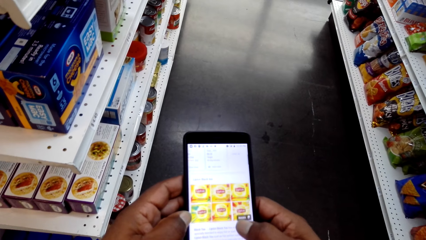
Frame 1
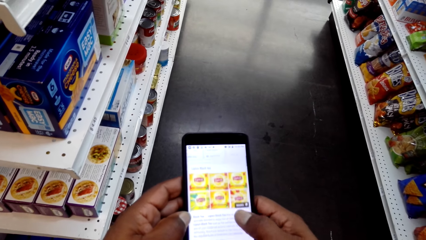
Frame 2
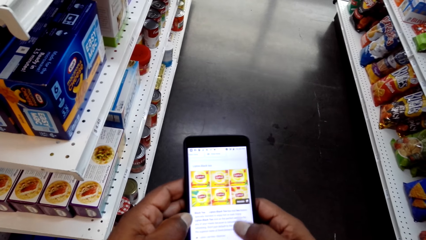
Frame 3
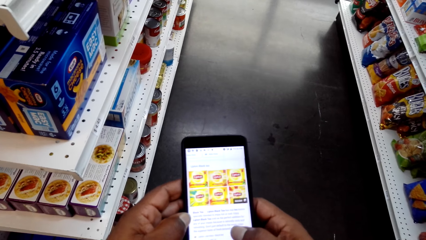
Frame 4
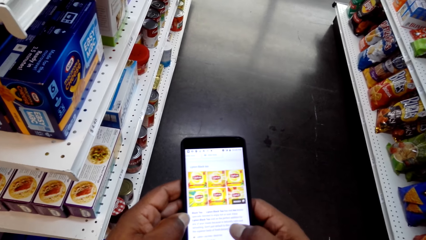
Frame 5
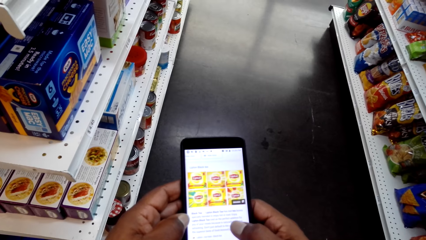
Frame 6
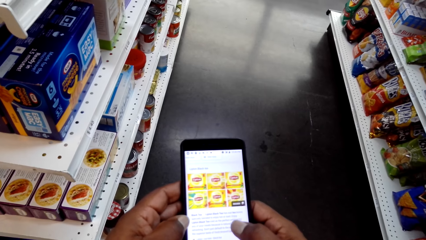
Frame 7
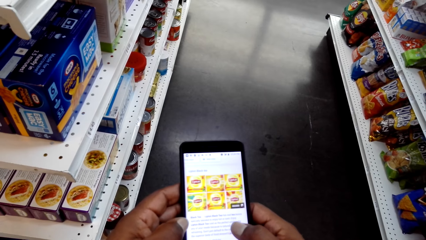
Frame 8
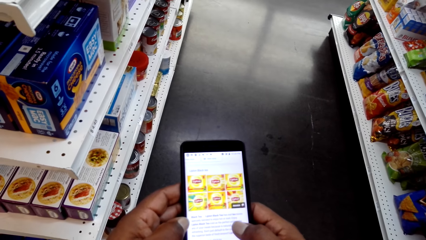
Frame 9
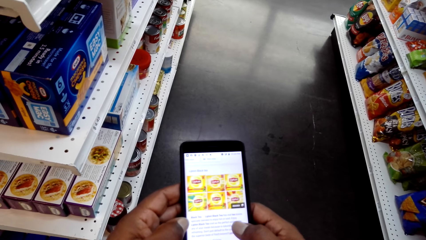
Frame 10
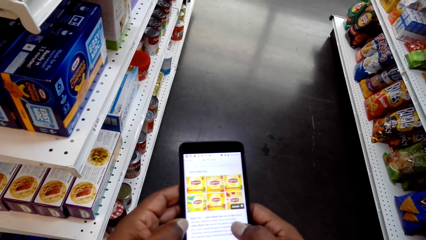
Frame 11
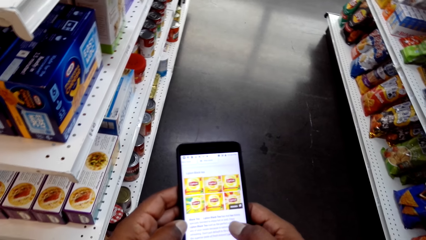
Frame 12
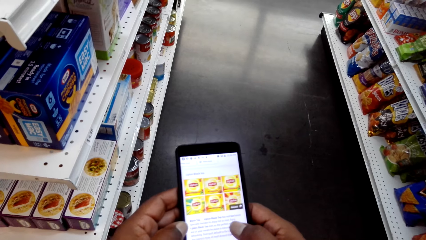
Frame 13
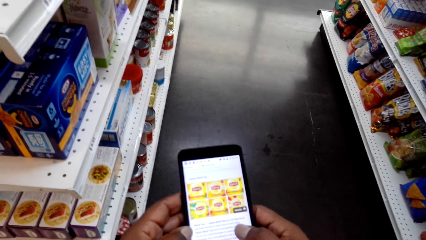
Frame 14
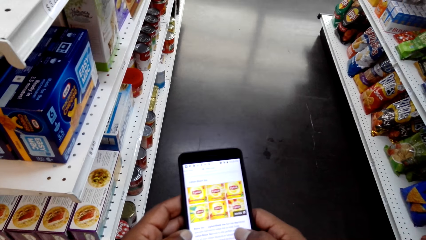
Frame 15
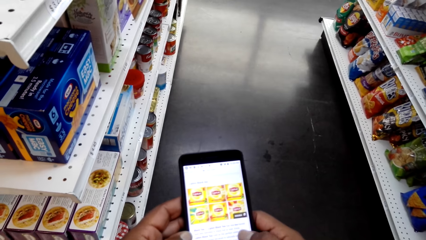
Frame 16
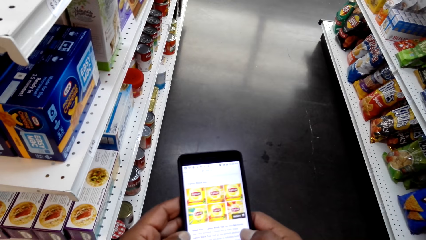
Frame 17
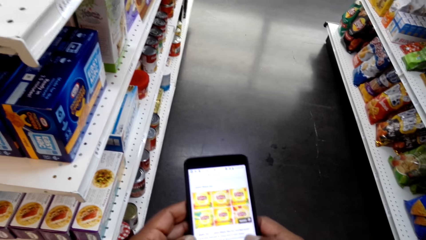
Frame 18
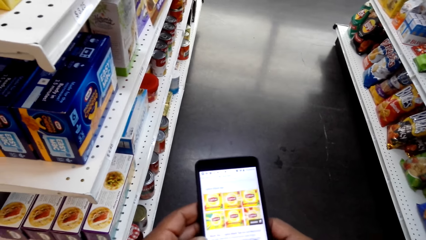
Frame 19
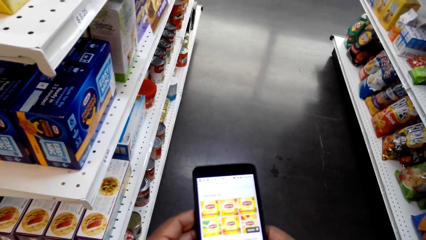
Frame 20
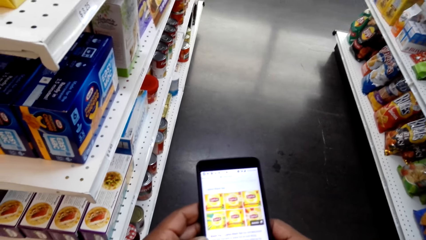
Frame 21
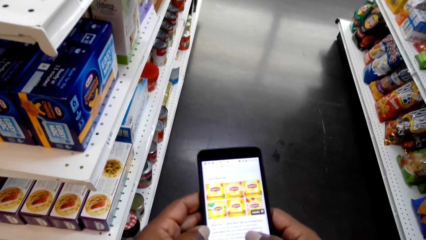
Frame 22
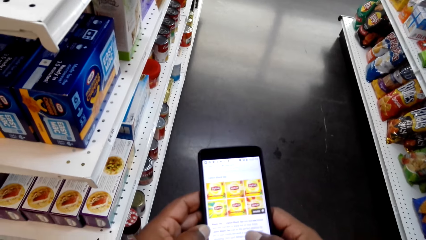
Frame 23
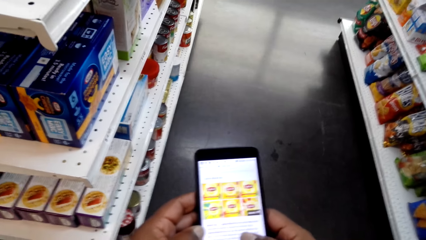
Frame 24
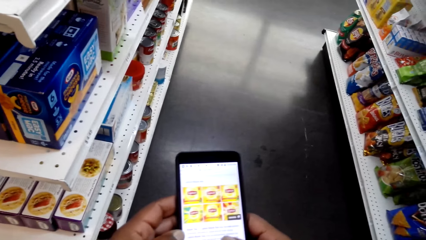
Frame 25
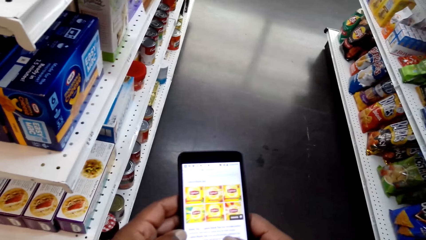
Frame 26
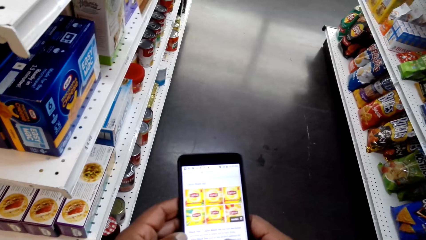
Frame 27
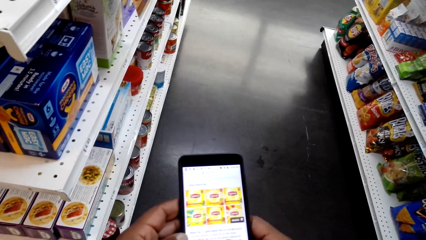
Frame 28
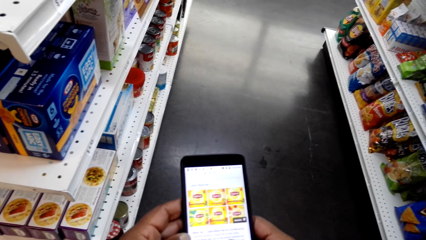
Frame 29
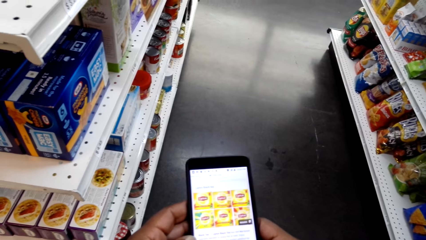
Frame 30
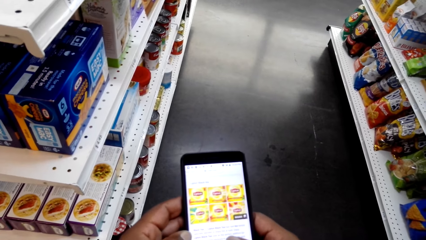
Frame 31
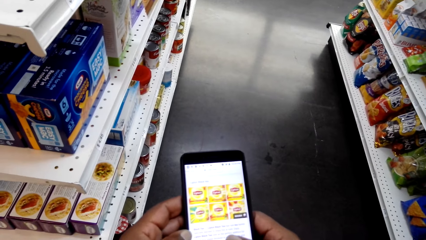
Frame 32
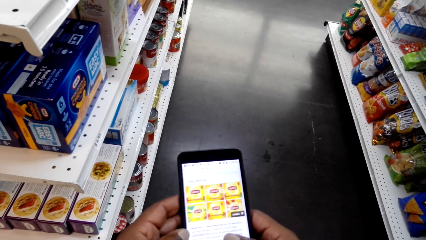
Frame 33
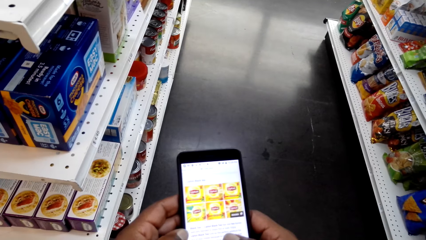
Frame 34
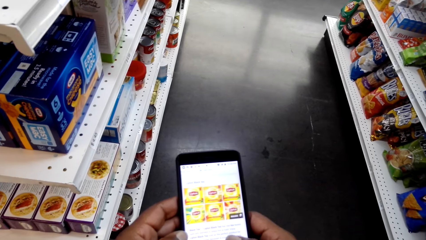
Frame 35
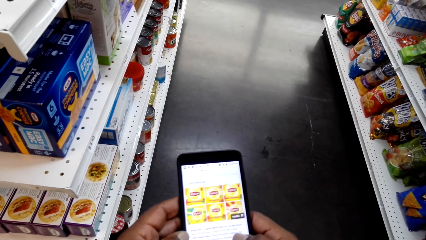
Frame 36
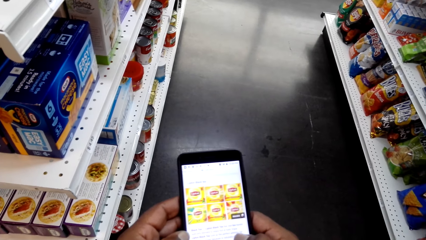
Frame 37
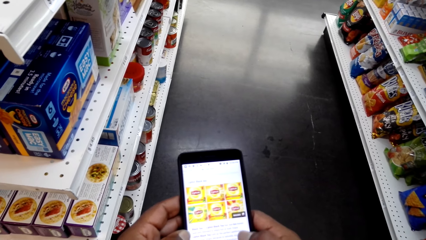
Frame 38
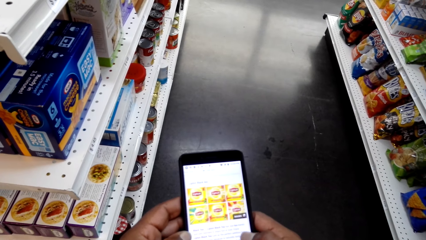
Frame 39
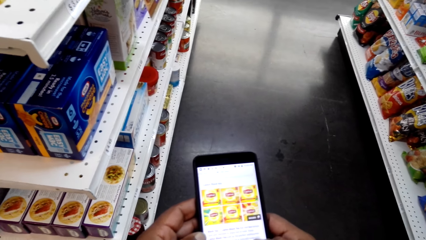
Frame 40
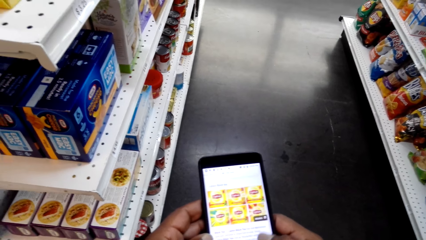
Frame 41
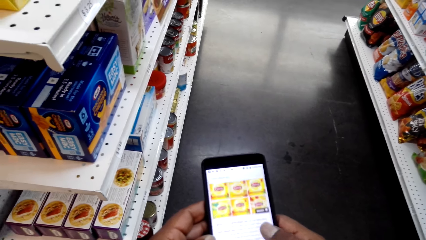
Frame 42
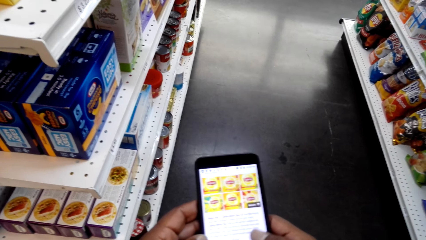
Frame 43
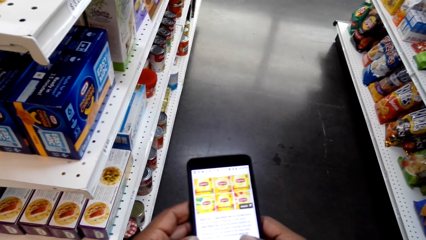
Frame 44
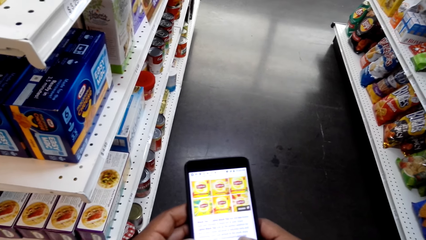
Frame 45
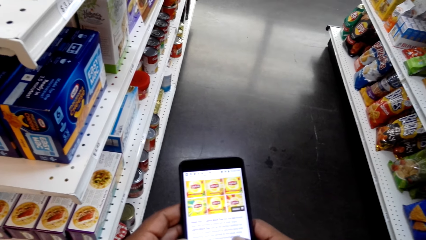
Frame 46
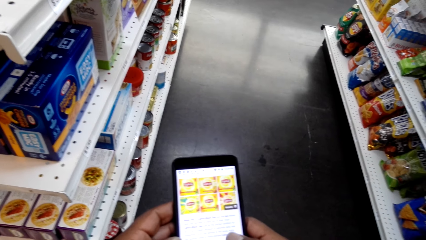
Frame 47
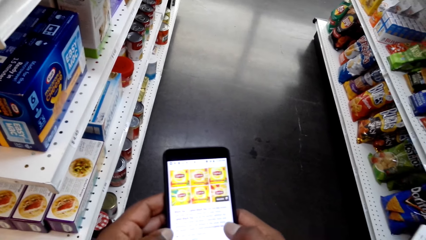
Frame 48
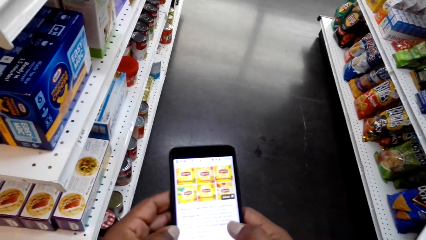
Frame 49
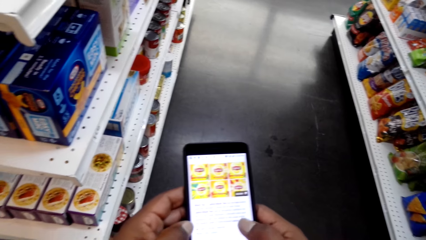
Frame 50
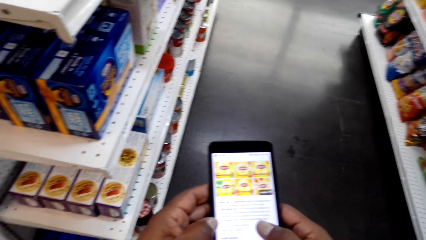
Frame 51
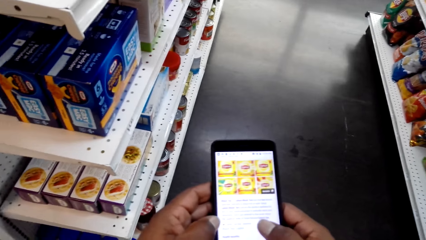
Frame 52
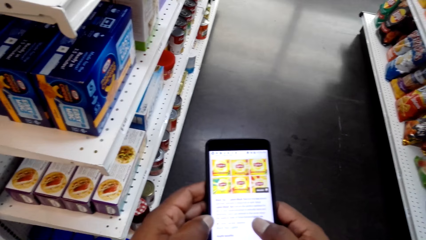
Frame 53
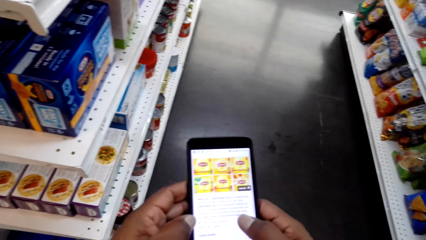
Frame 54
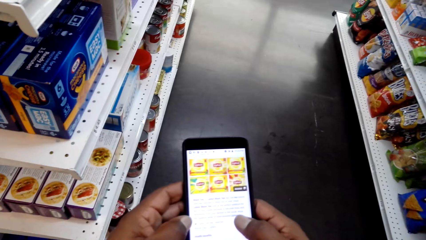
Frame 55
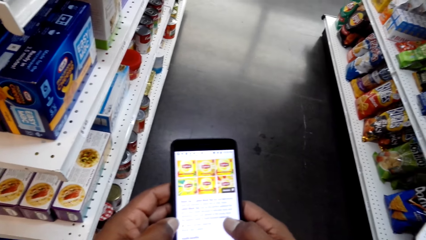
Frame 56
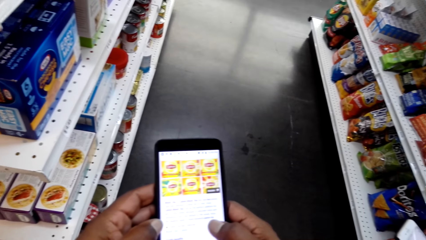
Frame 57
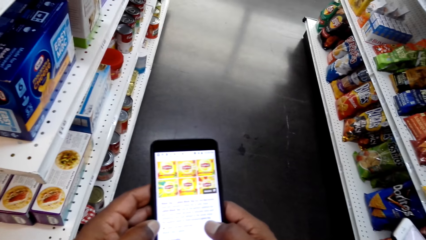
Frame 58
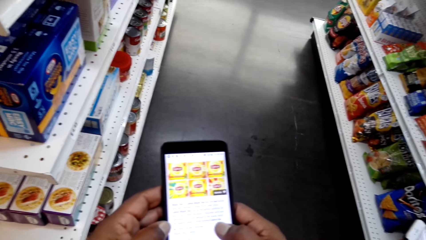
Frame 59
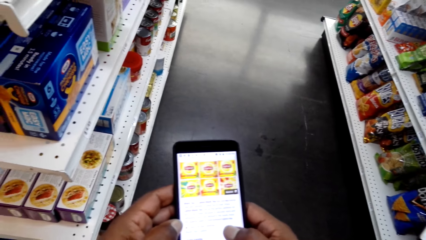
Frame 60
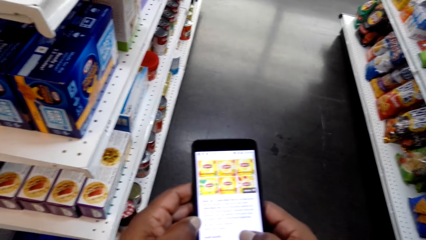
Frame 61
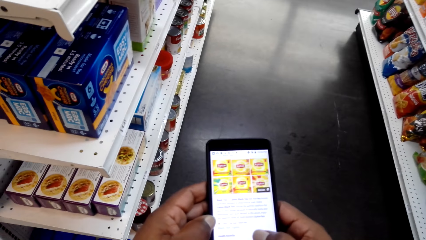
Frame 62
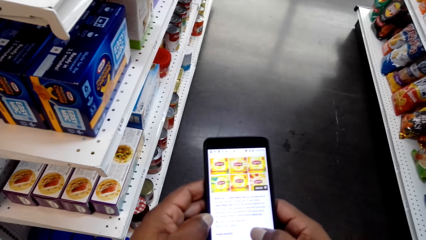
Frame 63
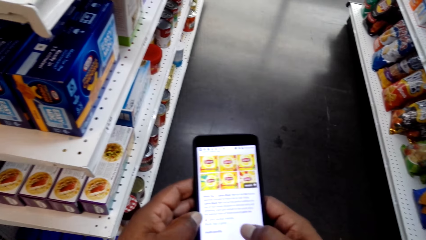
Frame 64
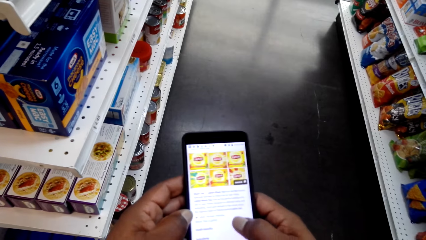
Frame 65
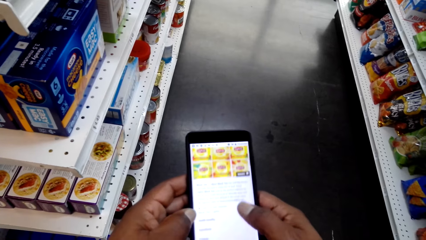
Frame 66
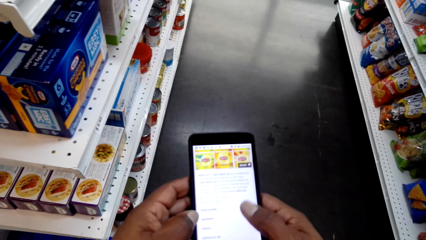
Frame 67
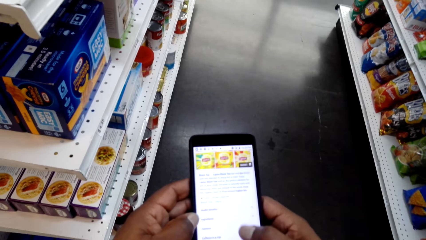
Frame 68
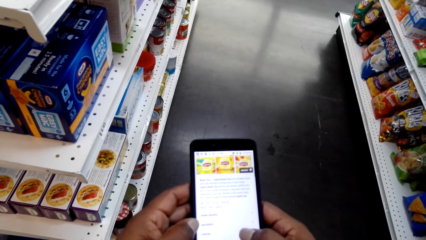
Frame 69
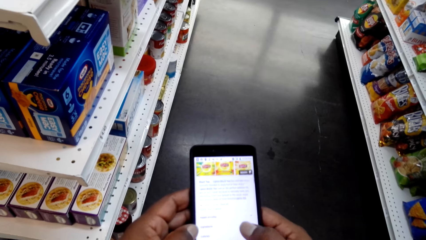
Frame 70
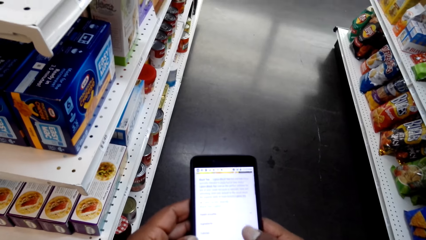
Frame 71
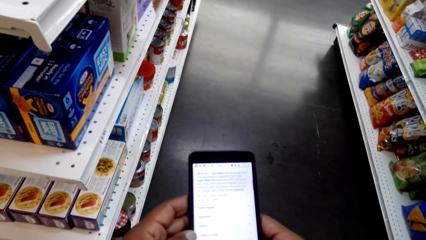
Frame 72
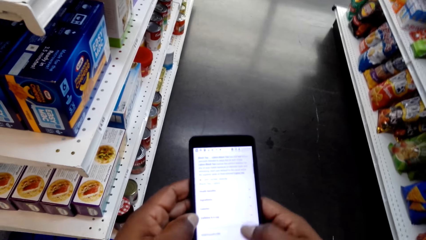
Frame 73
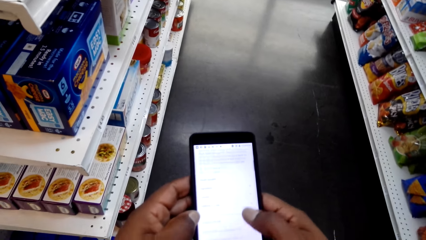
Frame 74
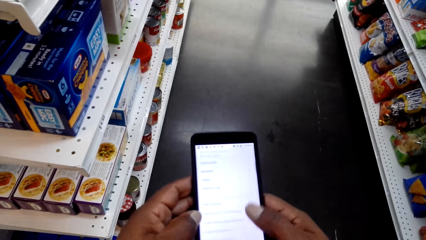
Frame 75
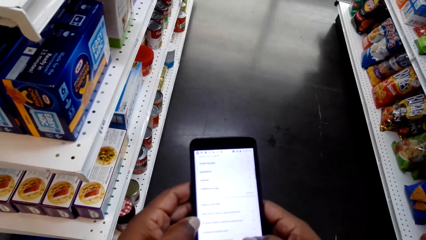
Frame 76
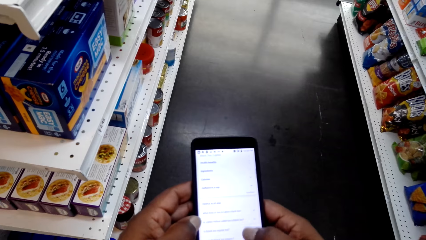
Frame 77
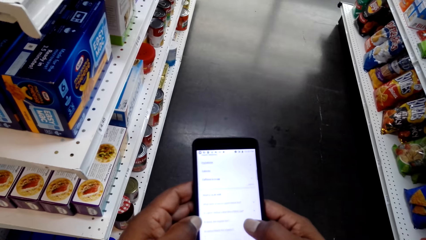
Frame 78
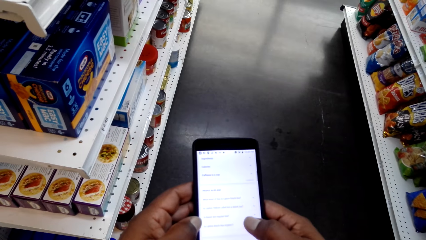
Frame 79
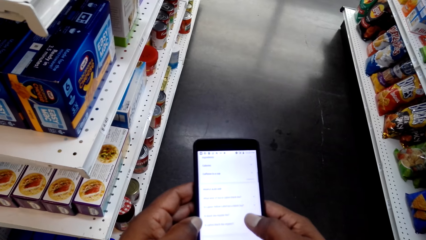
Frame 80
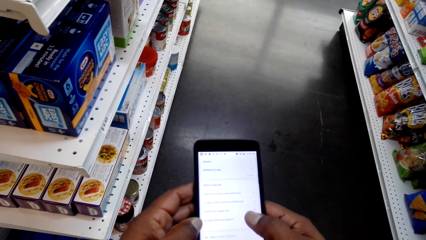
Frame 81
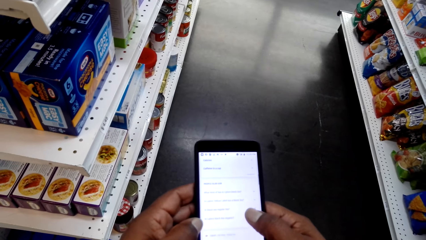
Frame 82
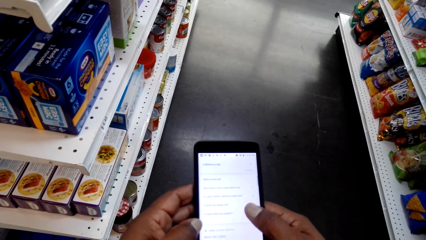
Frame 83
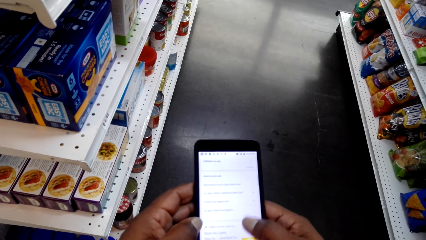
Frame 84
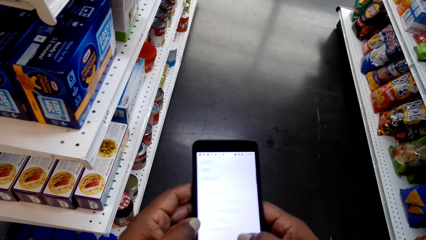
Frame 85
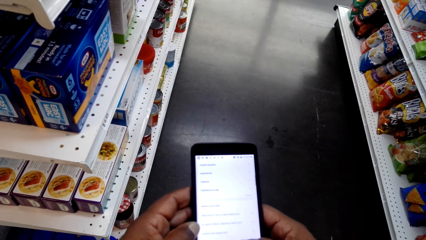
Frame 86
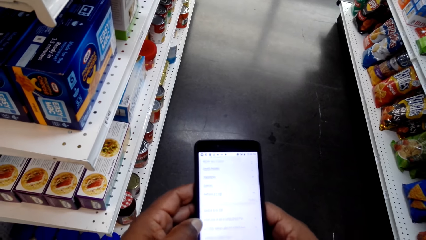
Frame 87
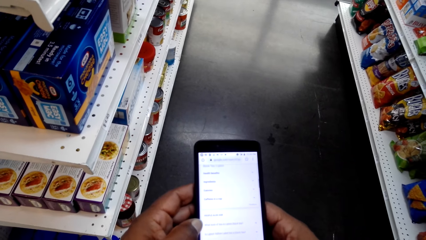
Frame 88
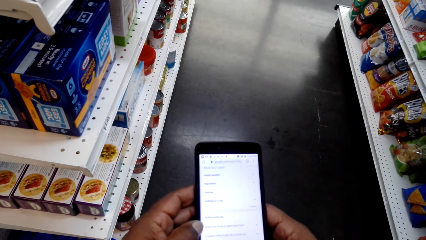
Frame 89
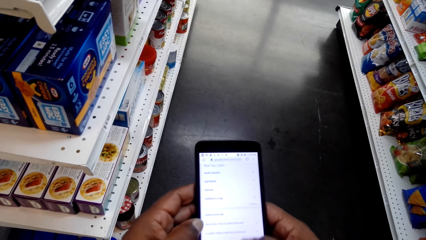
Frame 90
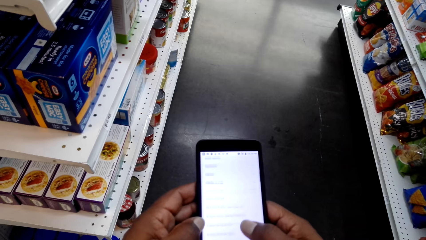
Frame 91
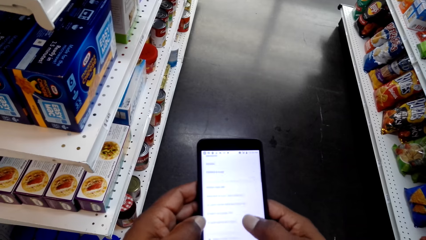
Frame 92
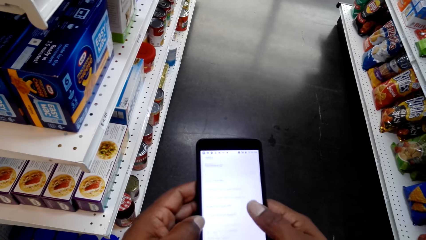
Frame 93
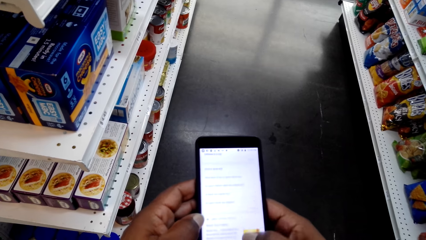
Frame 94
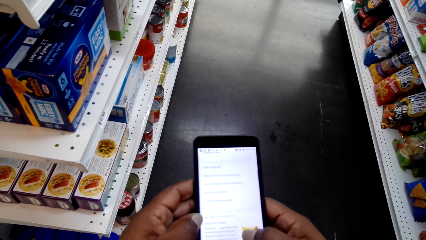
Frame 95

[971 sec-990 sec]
The camera wearer looks at the phone. They talk to a man. They scroll the phone with the right hand. They look at the phone. They scroll the phone with the right hand.
